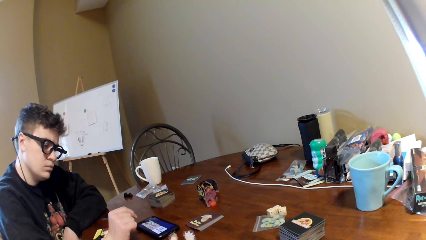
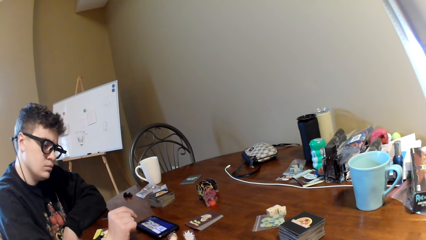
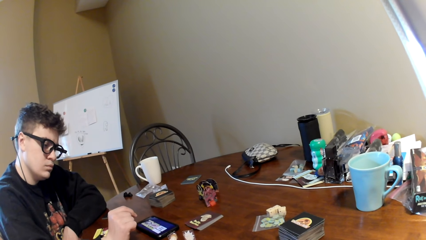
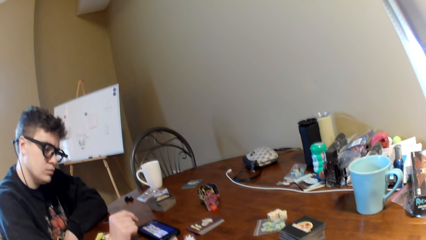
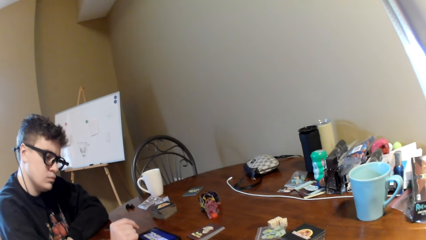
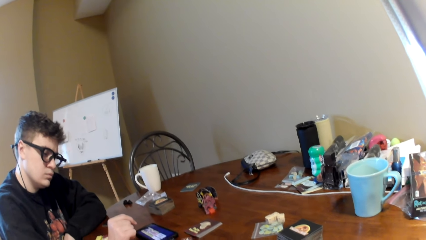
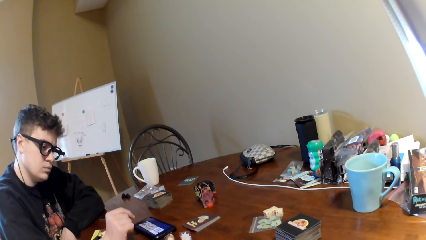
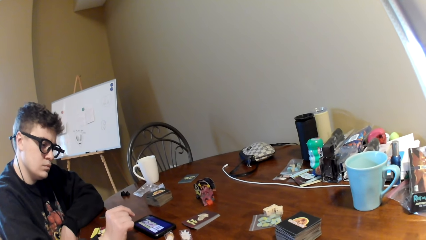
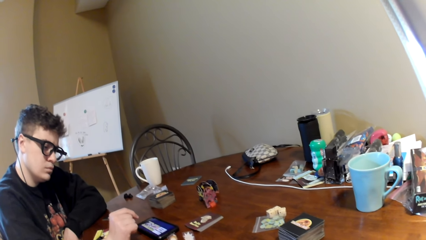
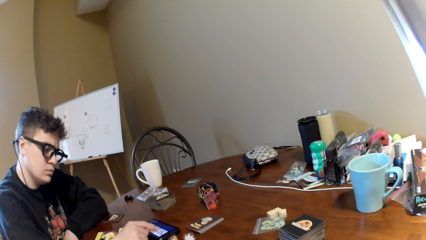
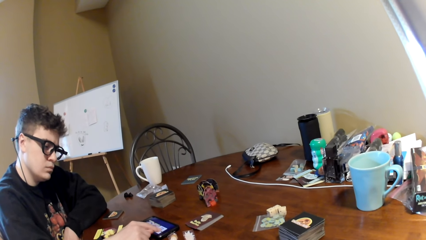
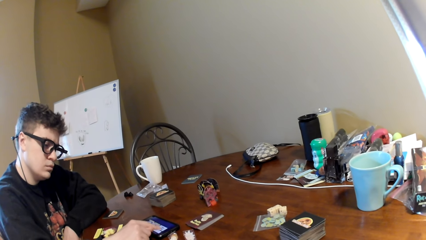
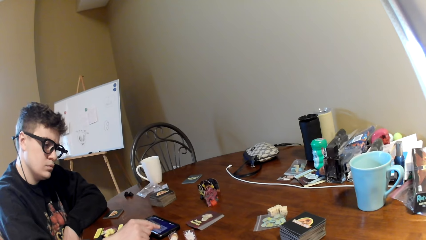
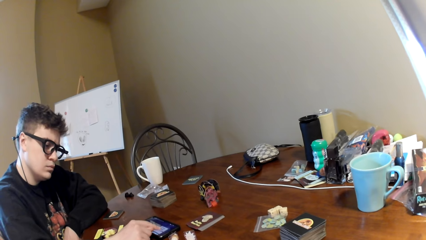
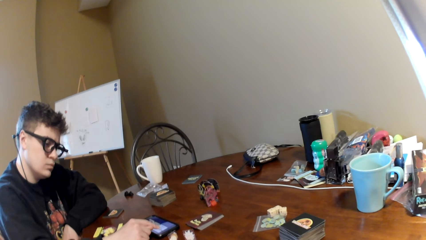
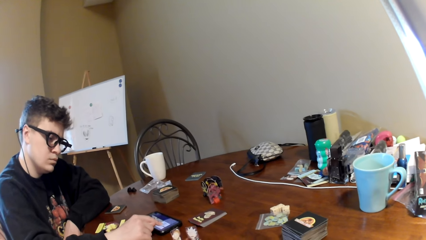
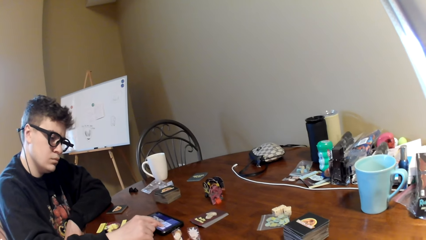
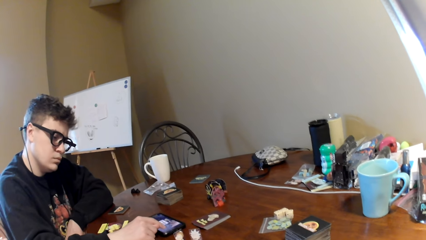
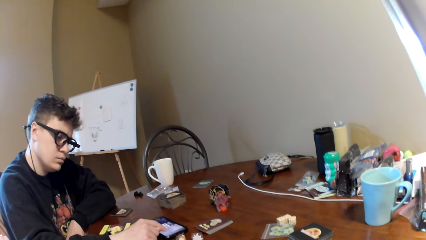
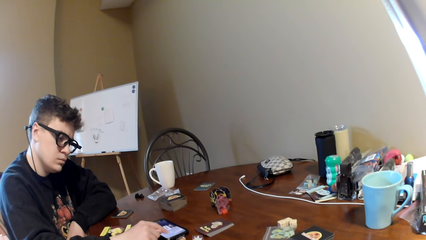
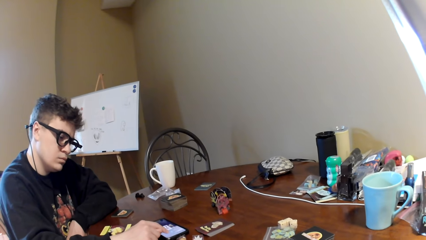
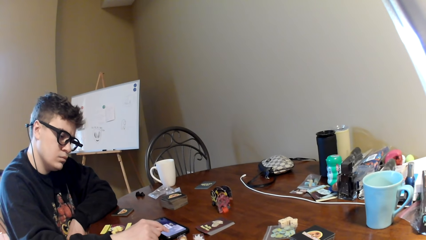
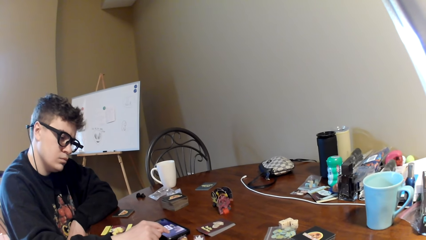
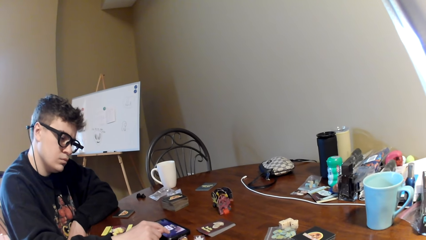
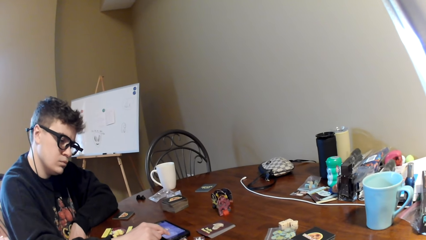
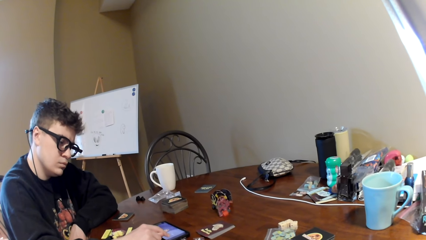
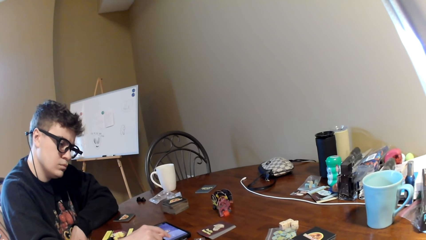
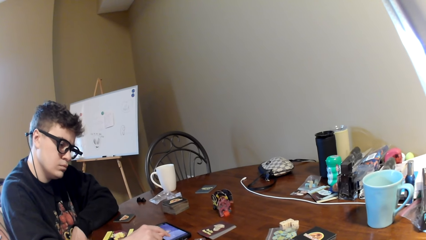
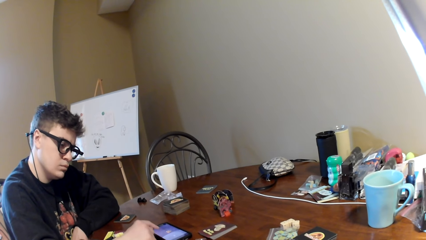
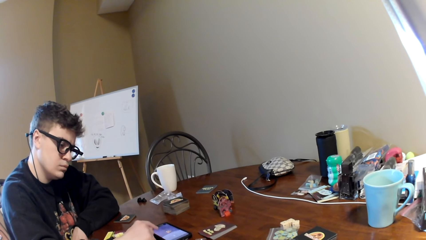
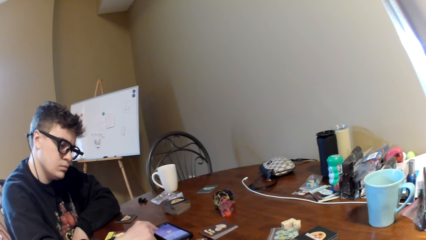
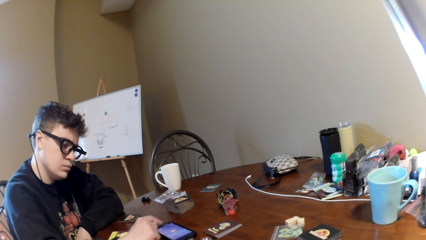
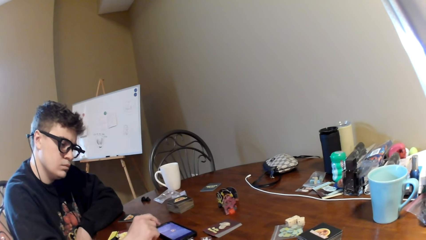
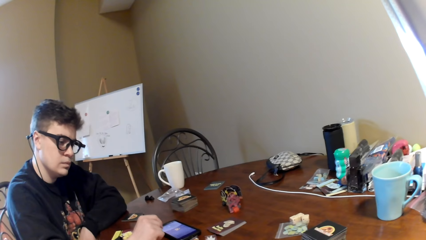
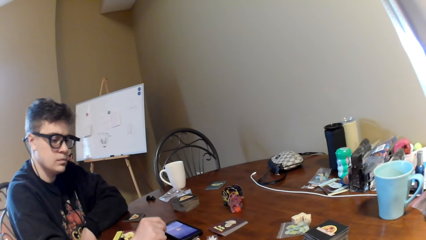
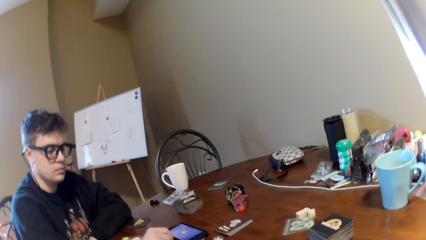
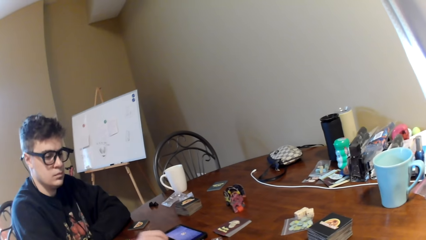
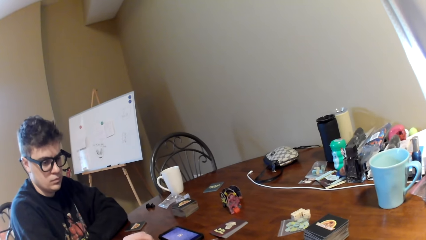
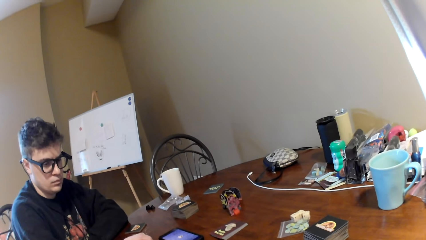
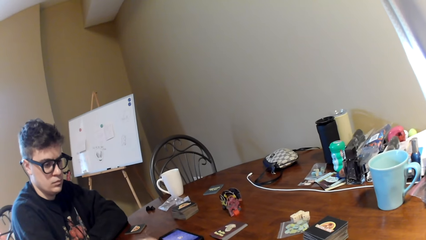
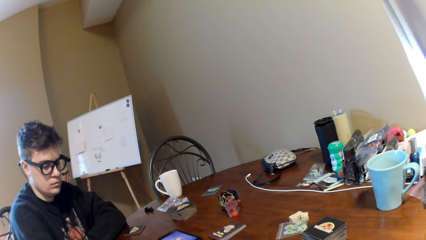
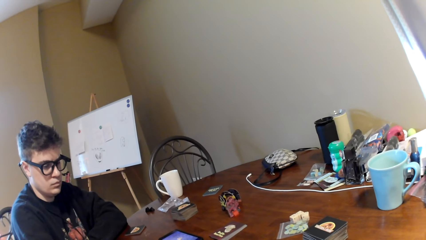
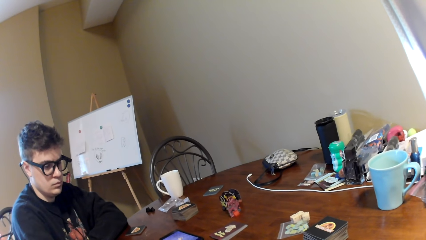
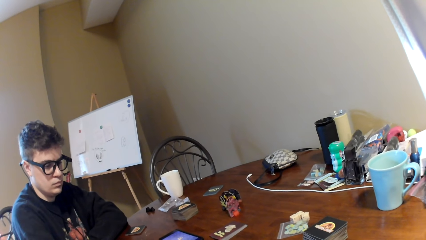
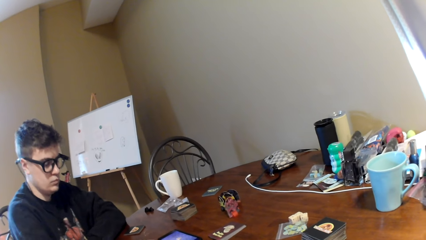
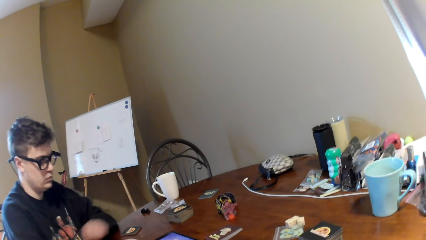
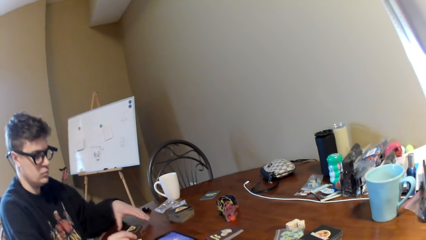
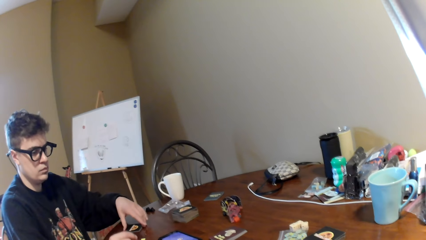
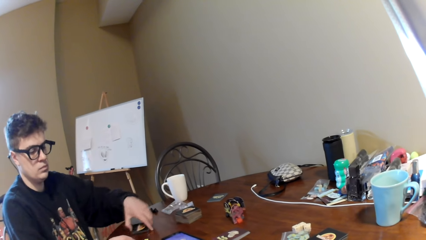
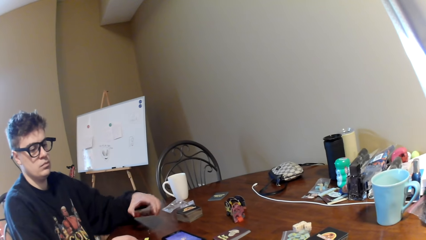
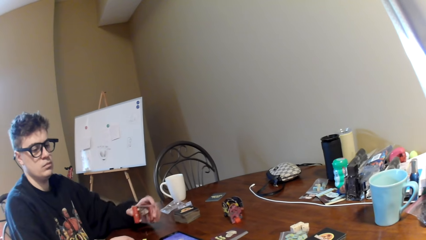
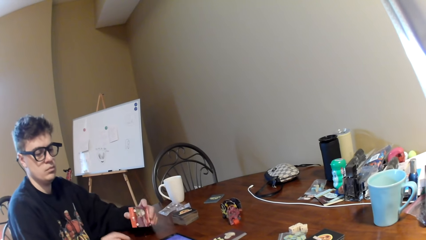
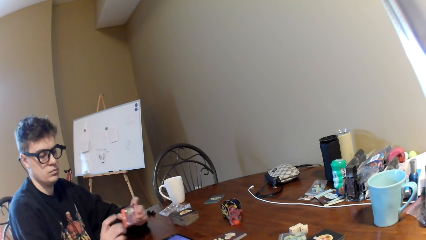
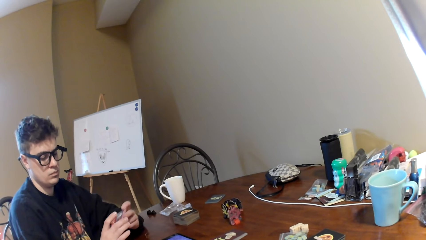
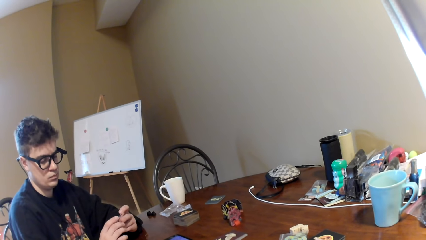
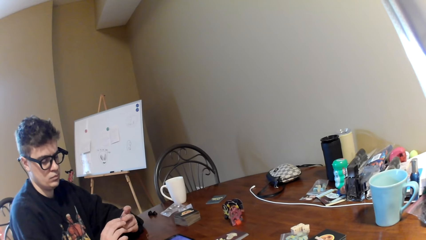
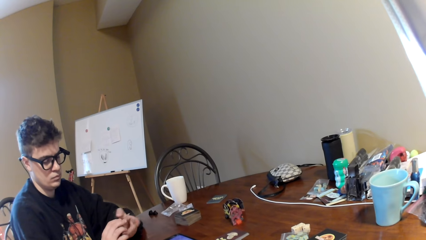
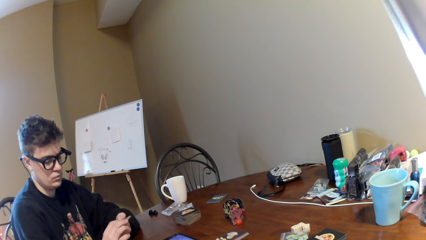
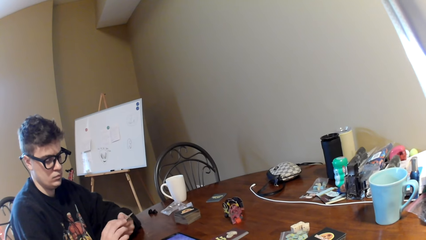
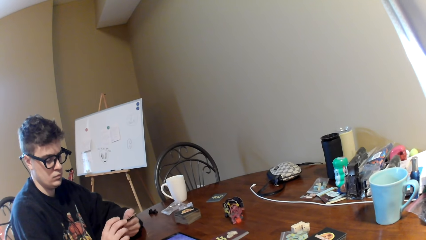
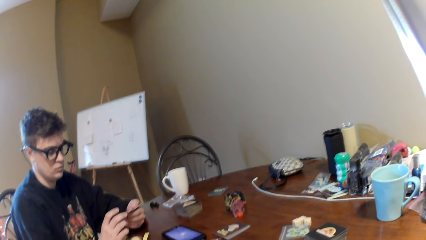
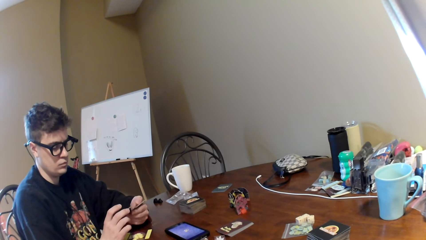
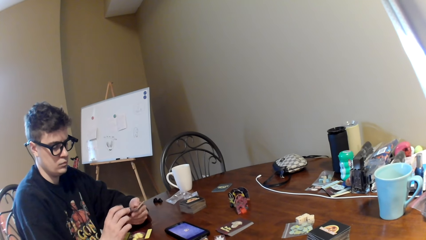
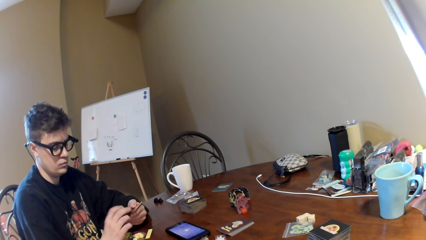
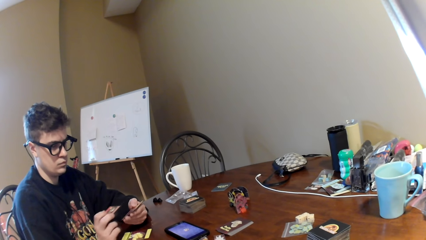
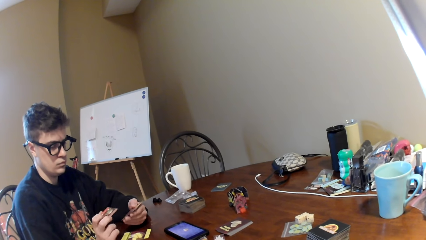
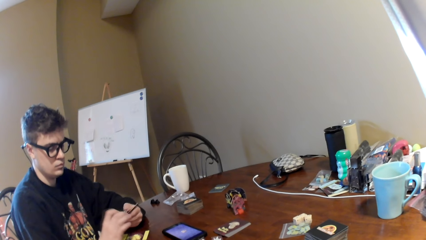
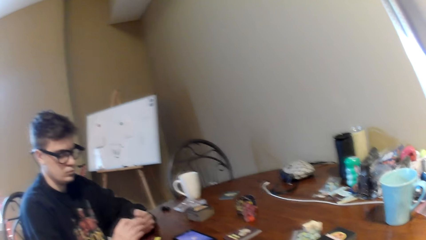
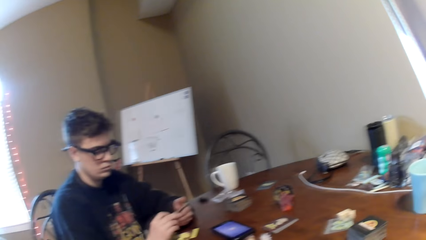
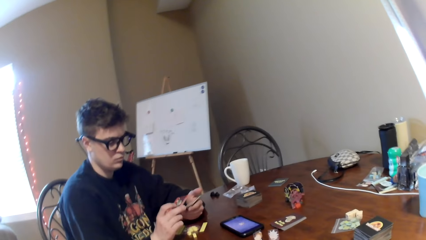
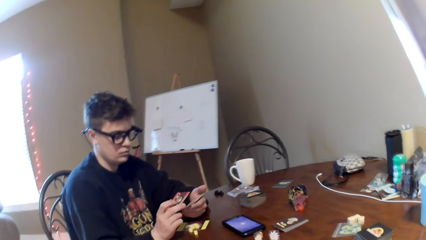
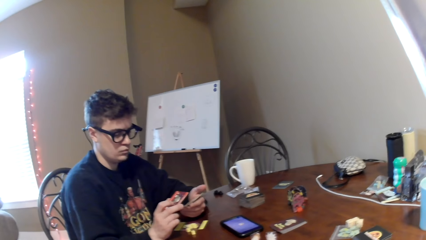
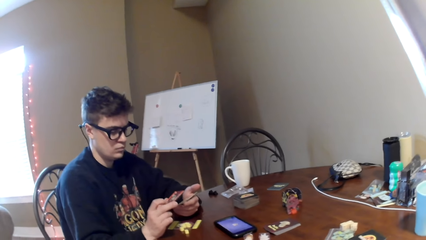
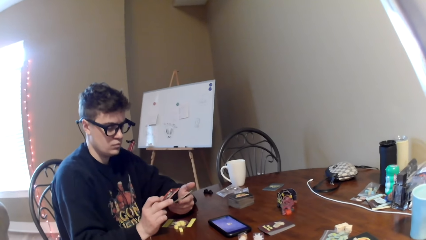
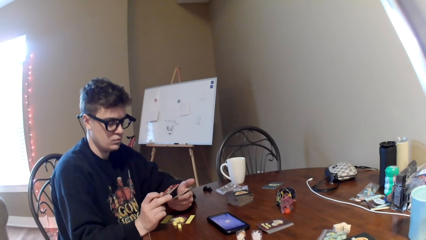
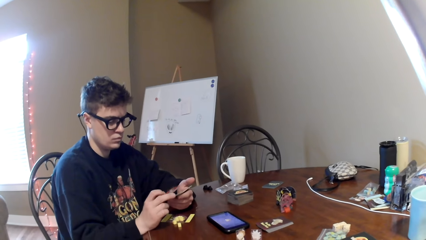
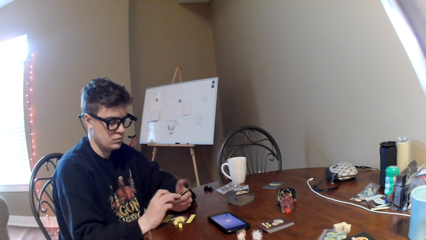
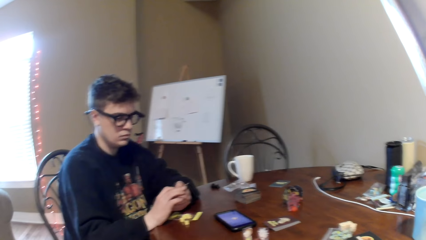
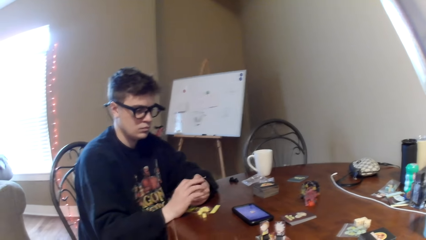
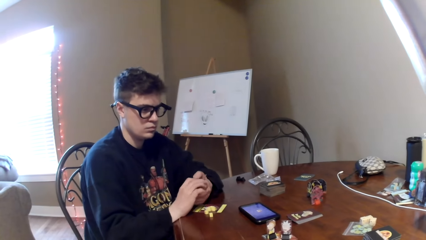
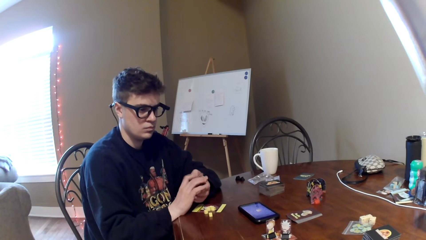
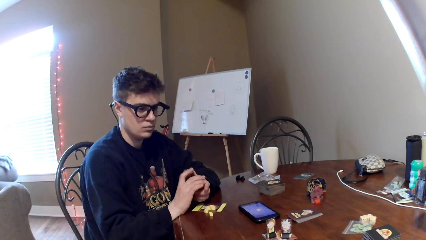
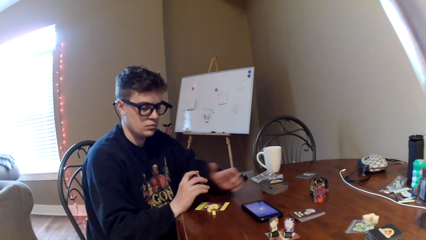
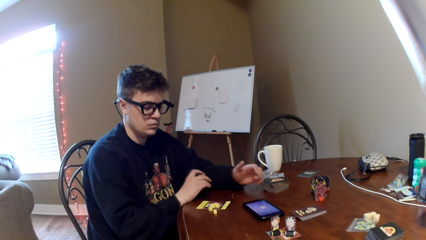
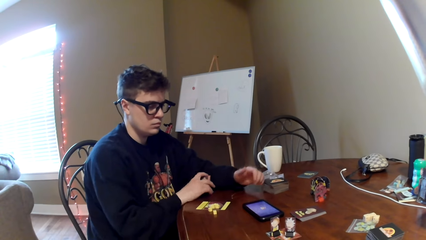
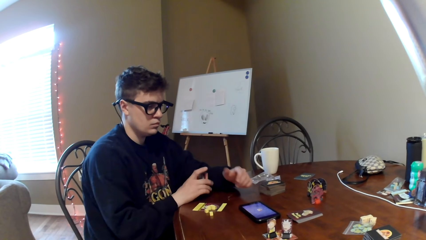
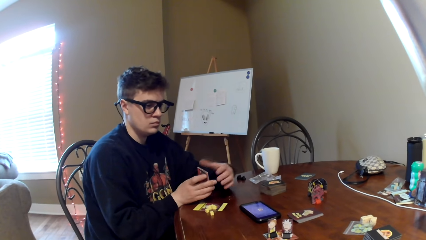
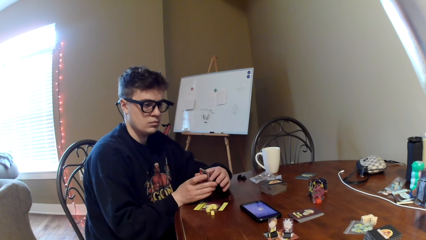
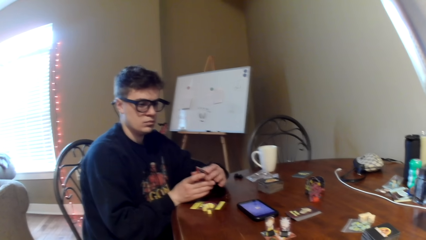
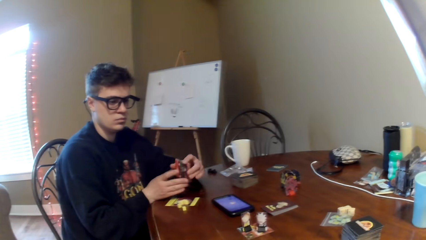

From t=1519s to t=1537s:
The camera wearer looks around a room. A man operates a mobile phone. The man looks around the room, picks up cards from a table, looks at the cards, and adjusts the cards on his hands. The camera wearer looks around the room. The man hits the cards on the table. The man passes the cards to the left hand.
